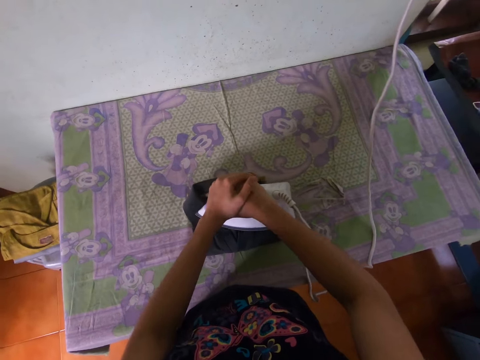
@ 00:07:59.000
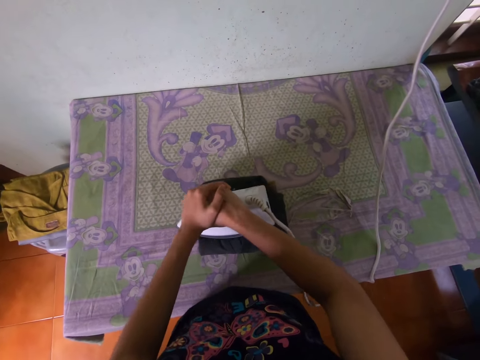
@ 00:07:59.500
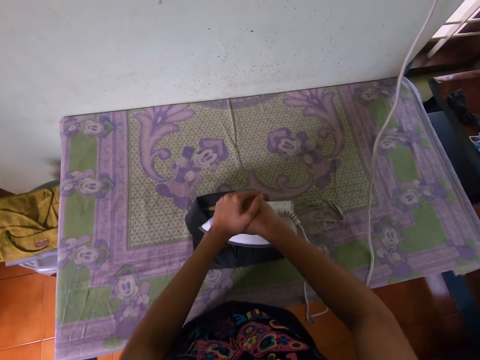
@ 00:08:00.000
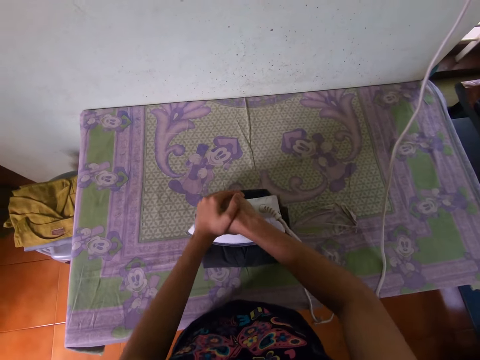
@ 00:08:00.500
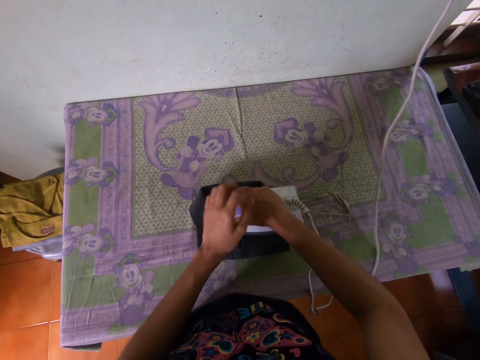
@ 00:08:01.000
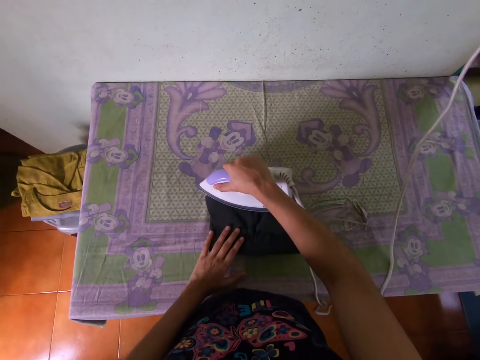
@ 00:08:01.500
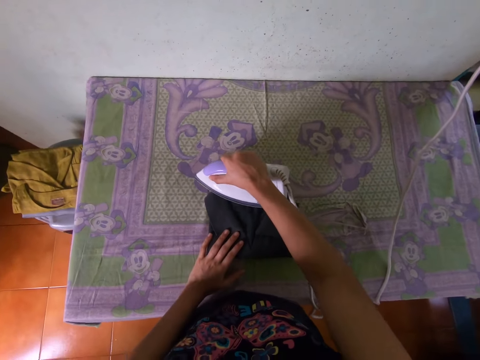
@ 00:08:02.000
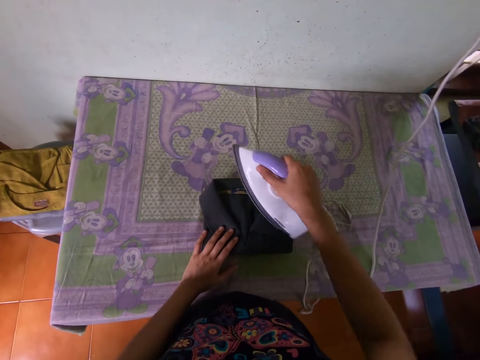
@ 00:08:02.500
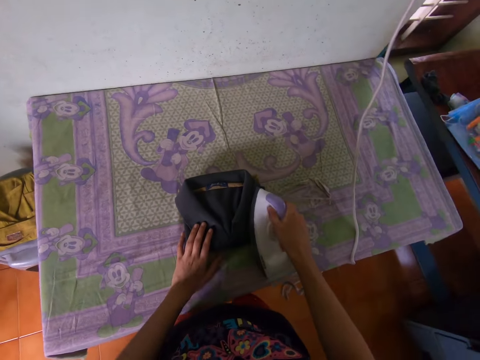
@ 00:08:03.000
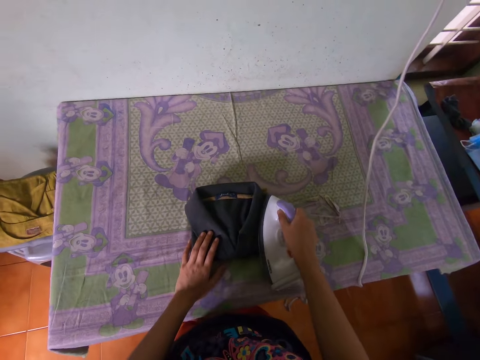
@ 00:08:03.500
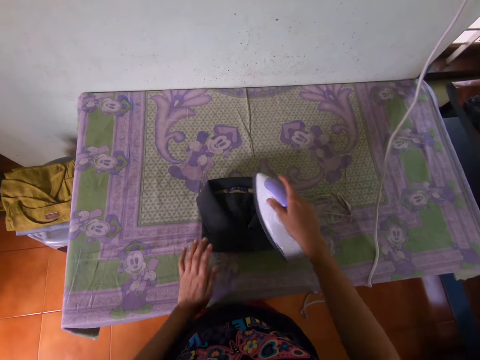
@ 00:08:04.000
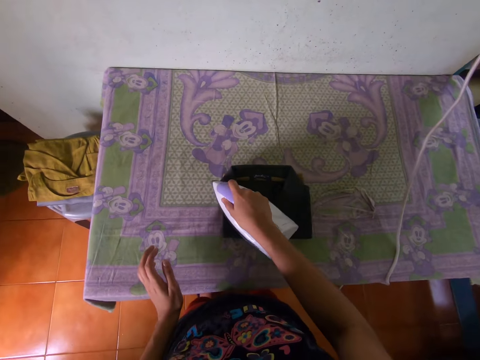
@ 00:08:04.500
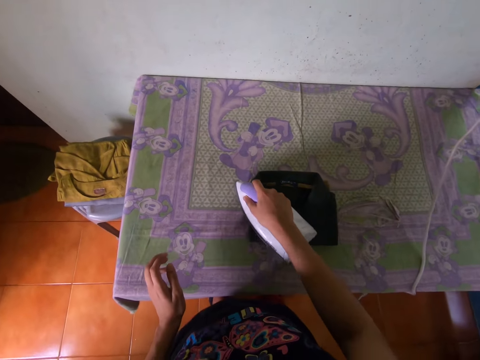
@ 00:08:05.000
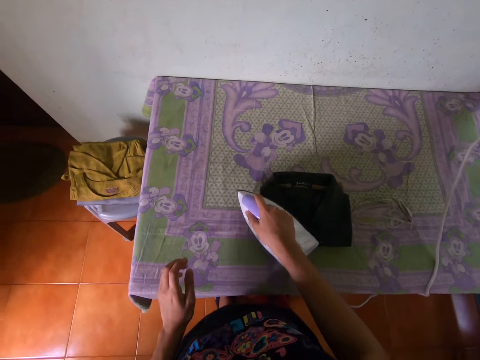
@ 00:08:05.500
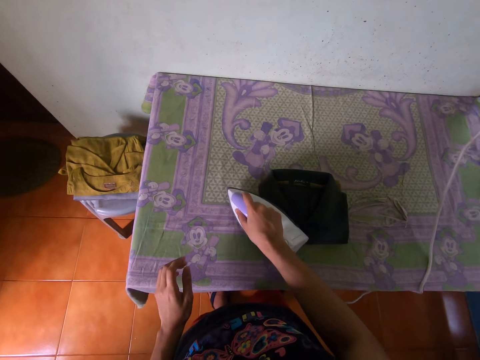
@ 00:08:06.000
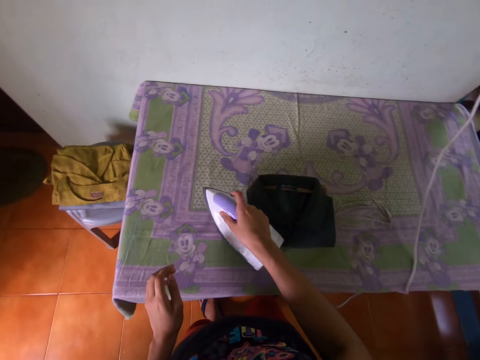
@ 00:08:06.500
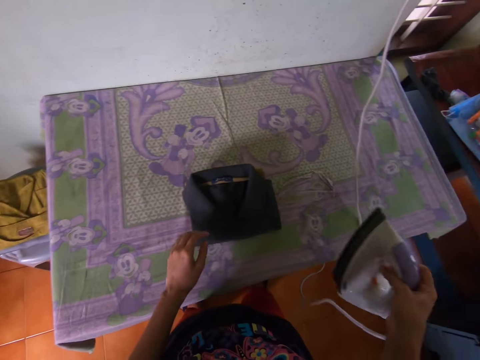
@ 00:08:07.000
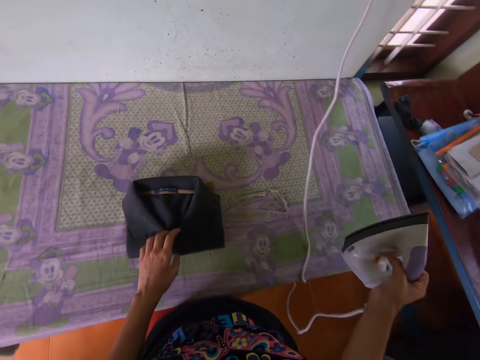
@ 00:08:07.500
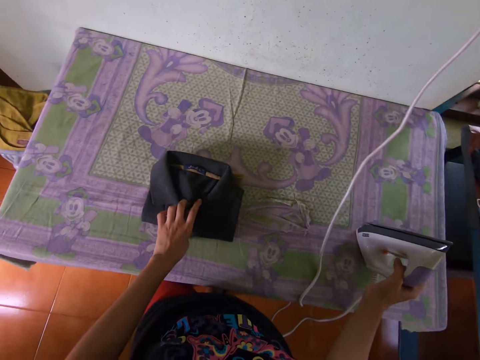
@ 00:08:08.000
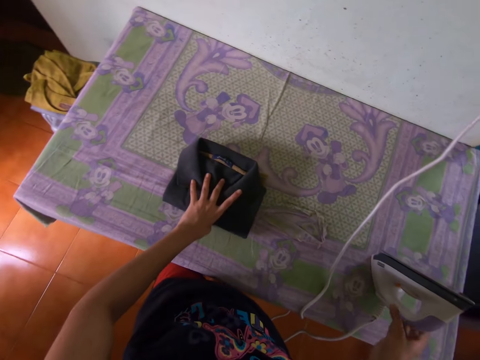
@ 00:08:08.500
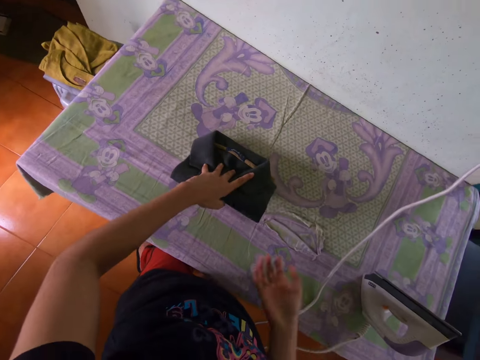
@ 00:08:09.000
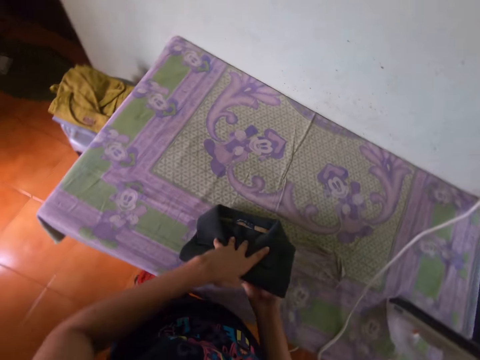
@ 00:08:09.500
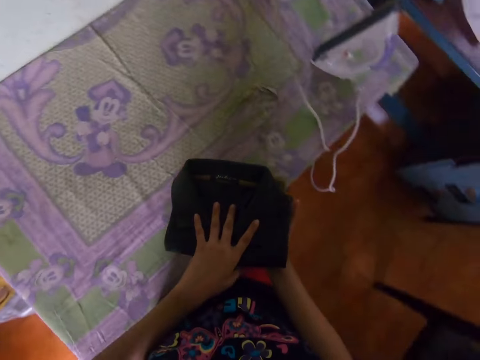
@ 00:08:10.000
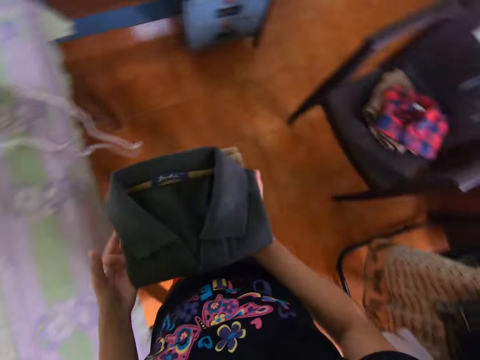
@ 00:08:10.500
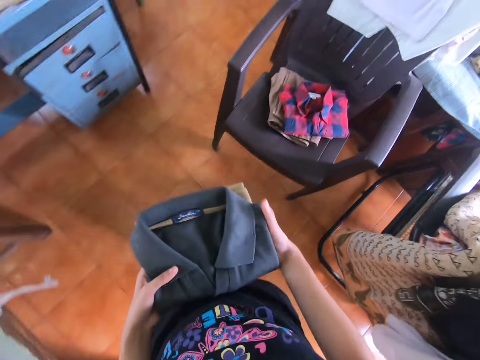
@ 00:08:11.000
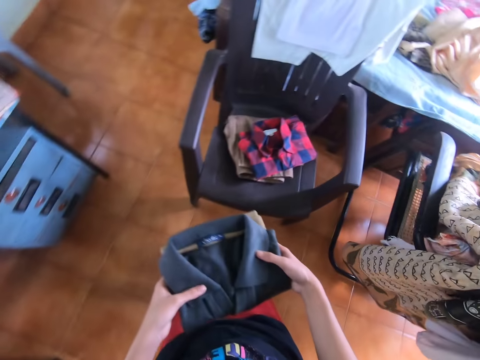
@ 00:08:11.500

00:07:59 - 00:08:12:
The camera wearer places an ironed t-shirt on a chair. They pick up the t-shirt.

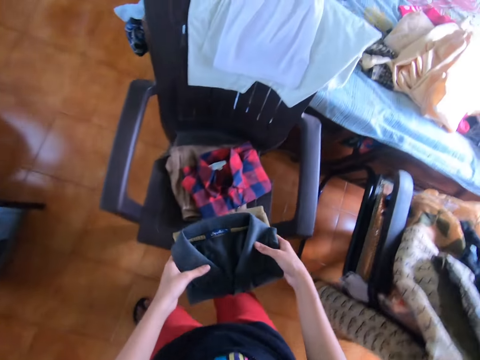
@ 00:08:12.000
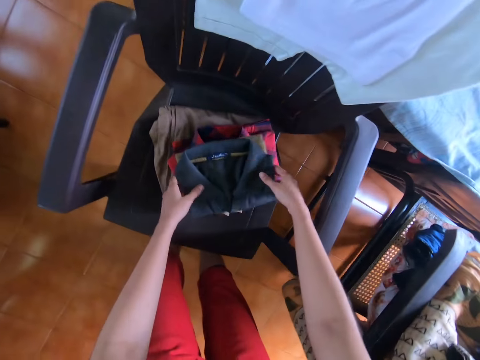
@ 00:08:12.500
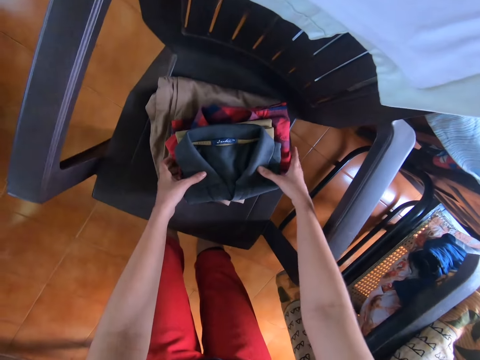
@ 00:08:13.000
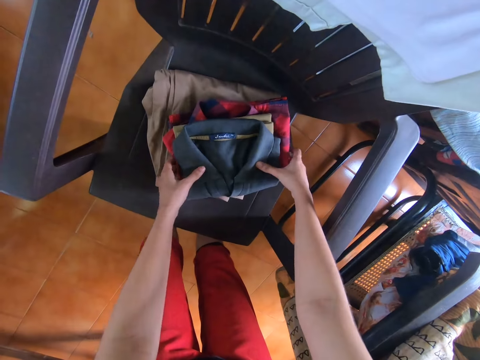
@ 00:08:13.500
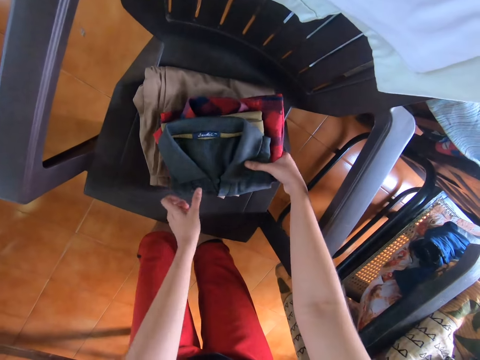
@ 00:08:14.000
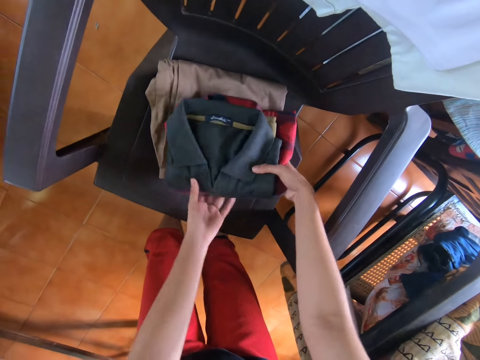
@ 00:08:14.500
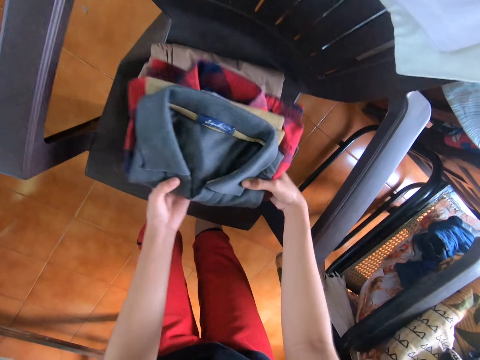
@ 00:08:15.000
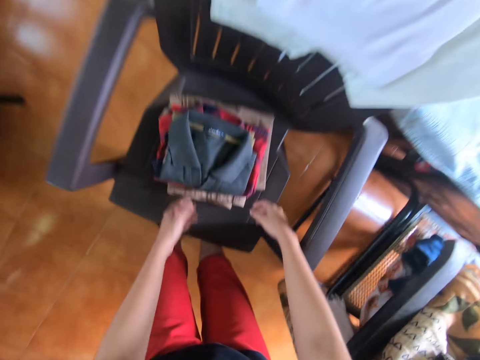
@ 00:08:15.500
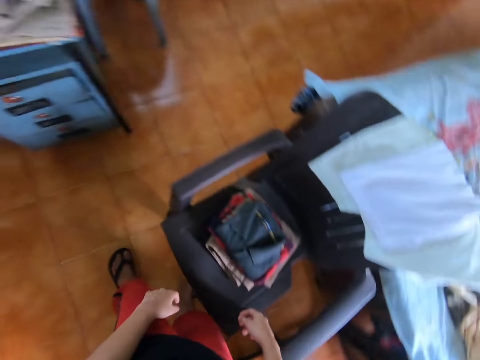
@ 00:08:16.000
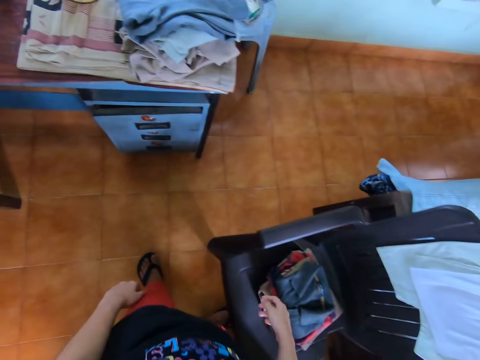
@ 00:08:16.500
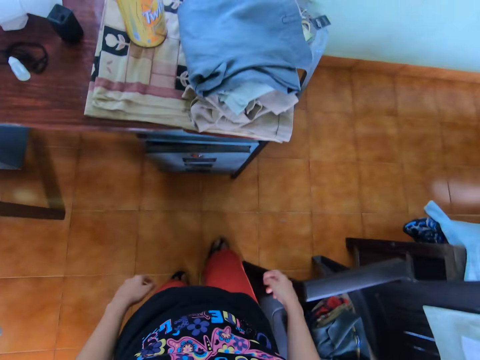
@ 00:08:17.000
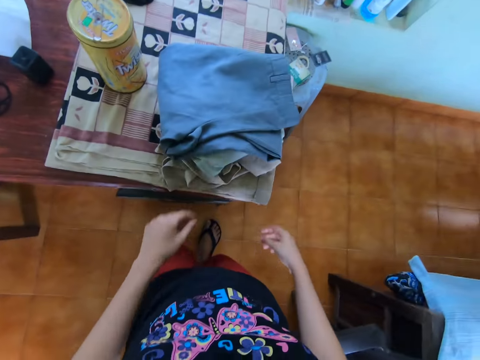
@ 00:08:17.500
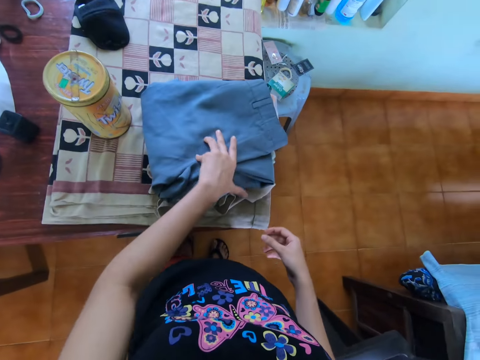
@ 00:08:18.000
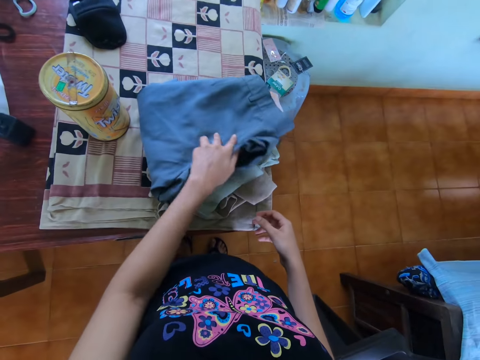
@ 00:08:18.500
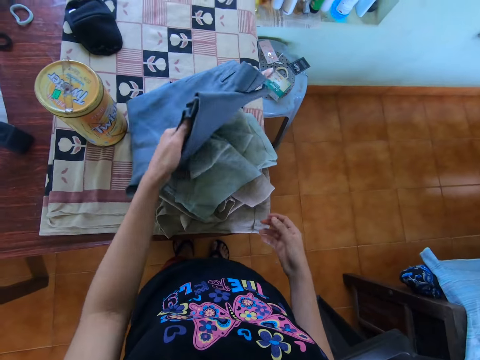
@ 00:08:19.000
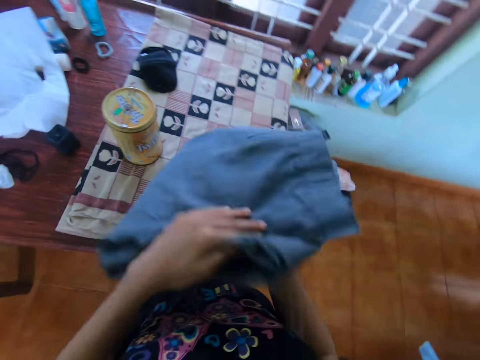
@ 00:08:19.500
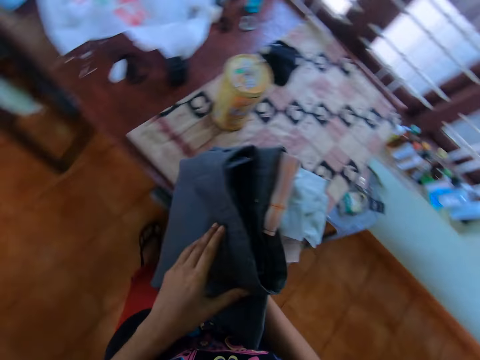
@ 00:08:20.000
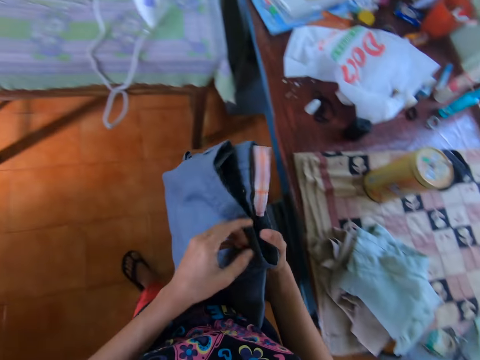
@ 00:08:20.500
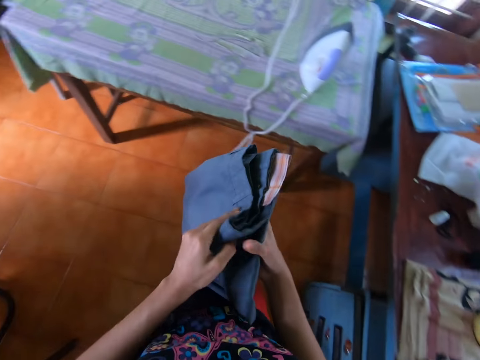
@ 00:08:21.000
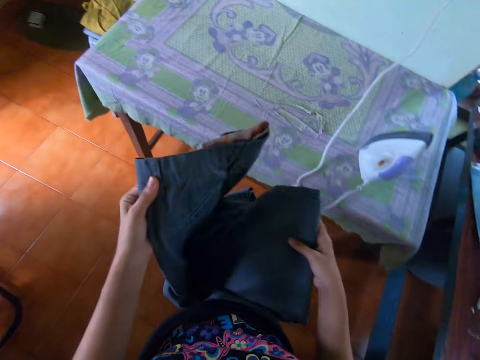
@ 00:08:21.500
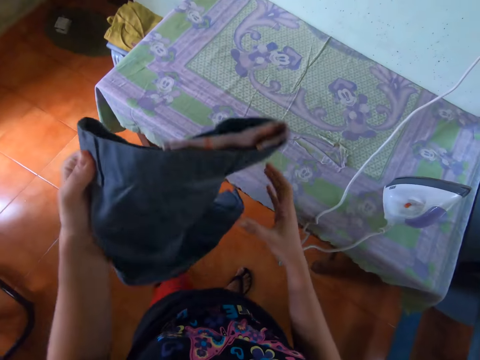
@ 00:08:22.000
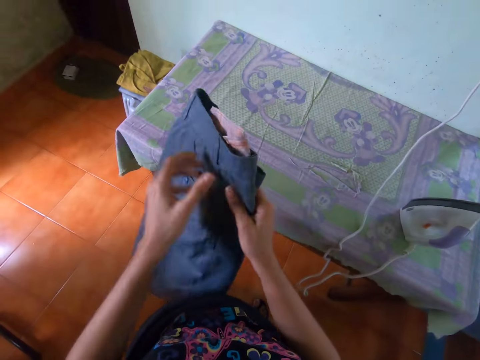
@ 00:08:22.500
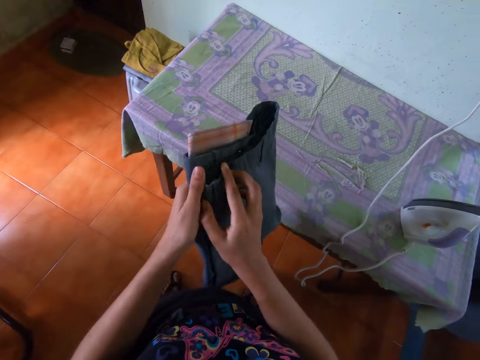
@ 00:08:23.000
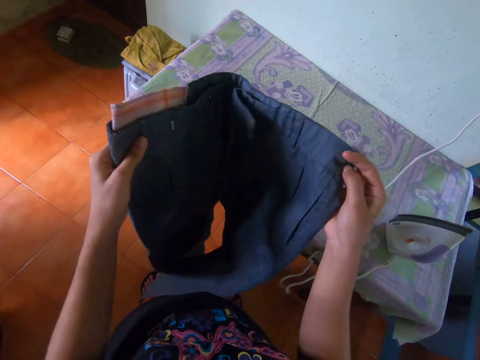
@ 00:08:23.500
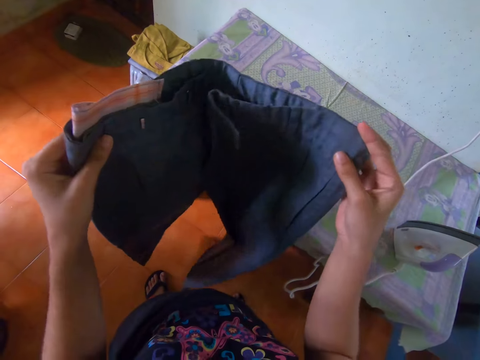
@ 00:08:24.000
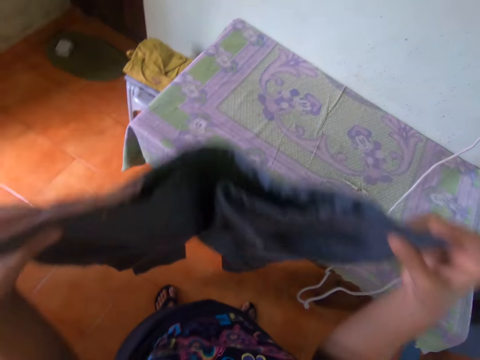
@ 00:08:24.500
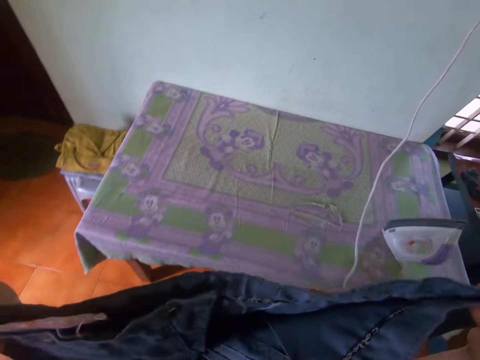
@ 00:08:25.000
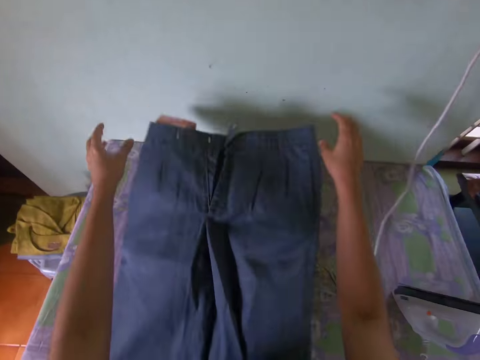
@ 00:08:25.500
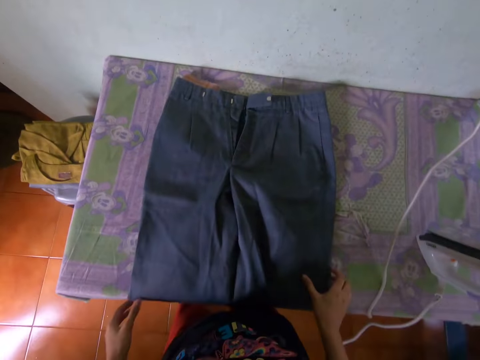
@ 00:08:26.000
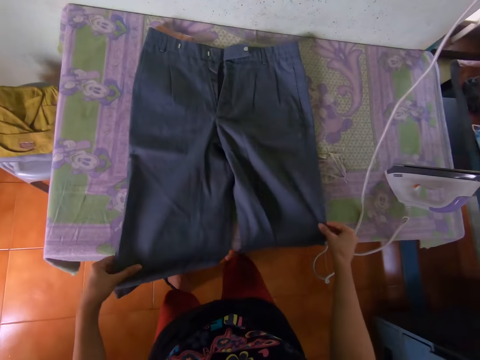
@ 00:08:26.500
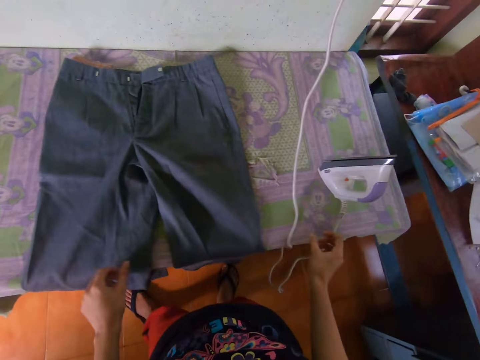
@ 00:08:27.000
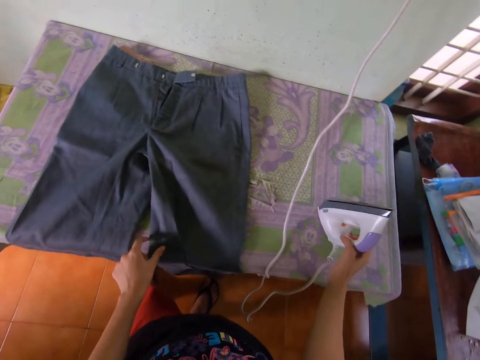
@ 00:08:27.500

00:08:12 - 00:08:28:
The camera wearer places a t-shirt on top of other clothes. They lift the t-shirts and drop the t-shirts on the chair. They pick up a short or trouser on an office table. They unfold the short. They place the short on an ironing board.
